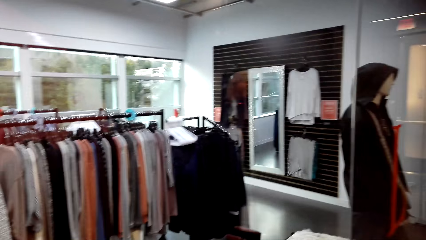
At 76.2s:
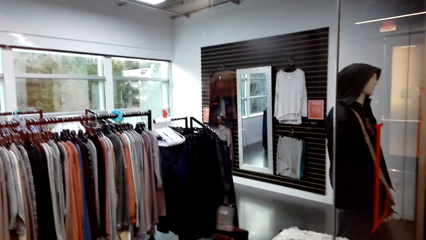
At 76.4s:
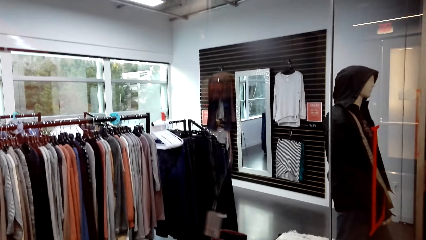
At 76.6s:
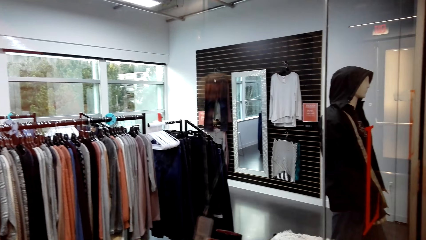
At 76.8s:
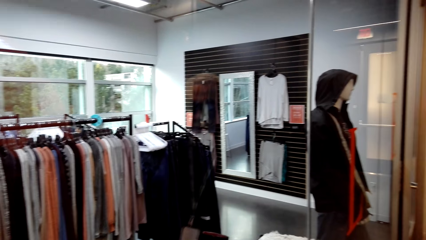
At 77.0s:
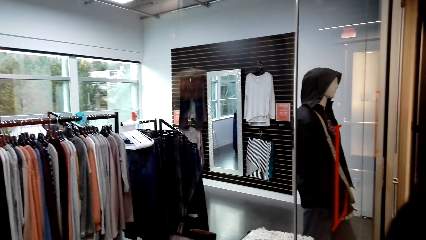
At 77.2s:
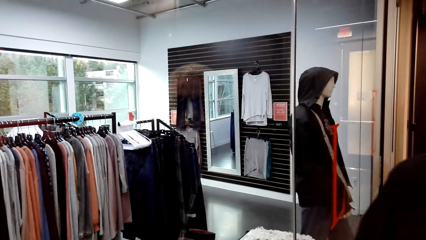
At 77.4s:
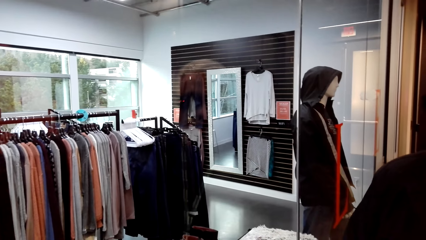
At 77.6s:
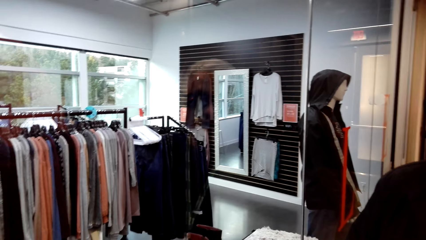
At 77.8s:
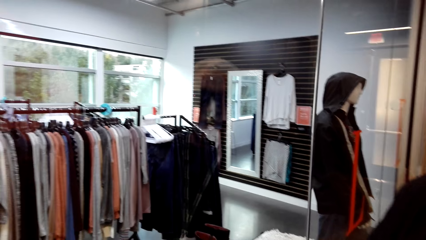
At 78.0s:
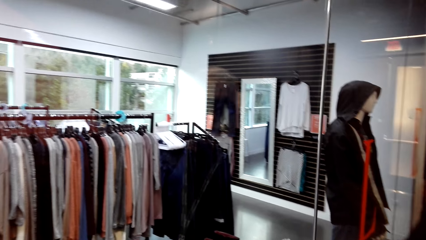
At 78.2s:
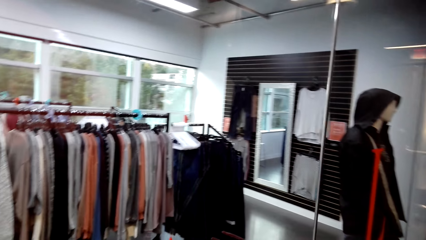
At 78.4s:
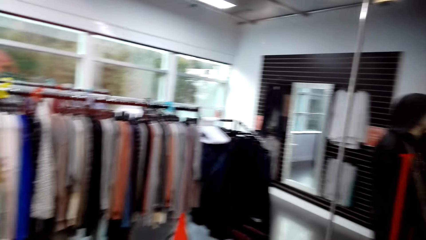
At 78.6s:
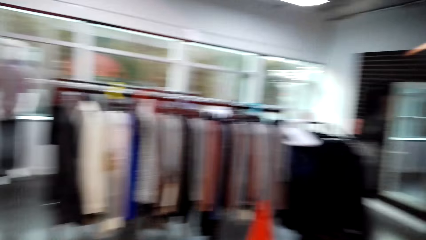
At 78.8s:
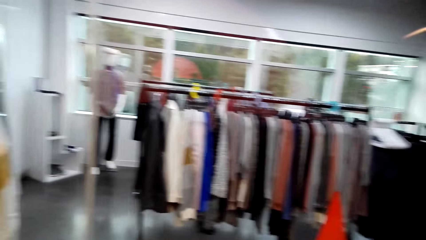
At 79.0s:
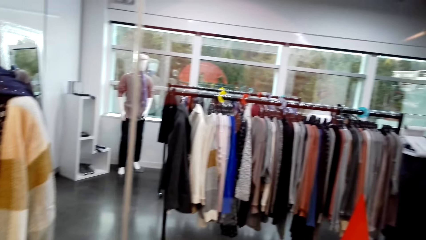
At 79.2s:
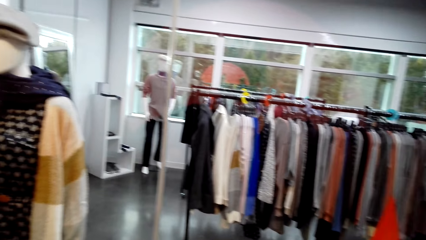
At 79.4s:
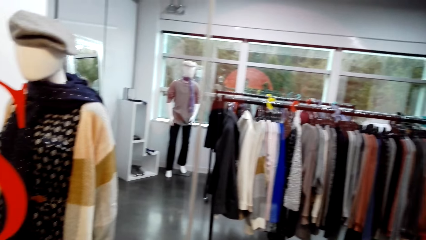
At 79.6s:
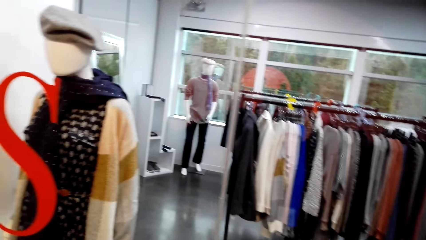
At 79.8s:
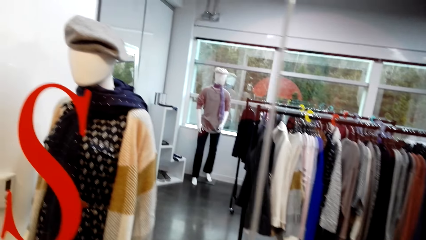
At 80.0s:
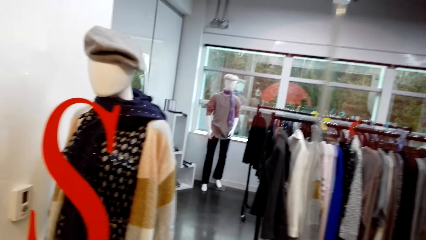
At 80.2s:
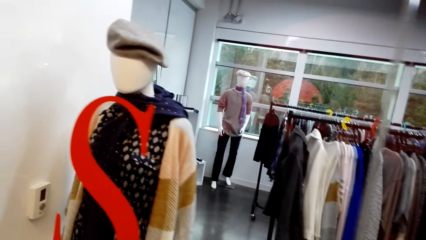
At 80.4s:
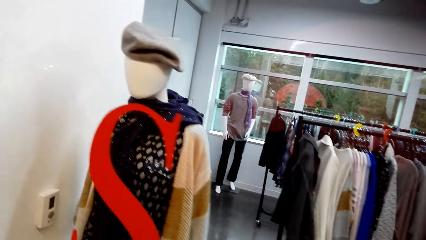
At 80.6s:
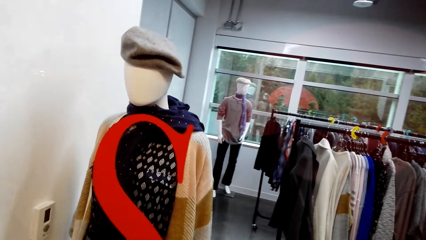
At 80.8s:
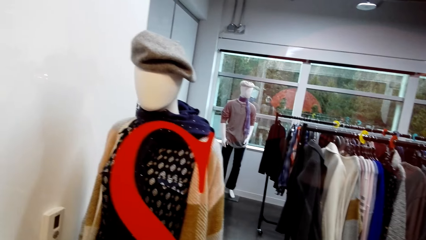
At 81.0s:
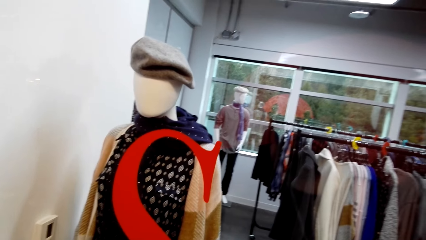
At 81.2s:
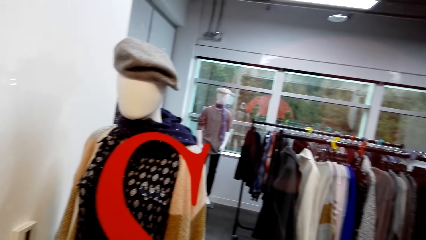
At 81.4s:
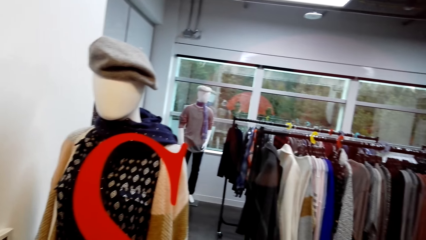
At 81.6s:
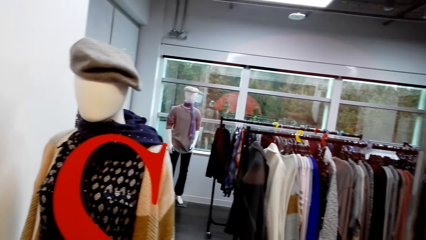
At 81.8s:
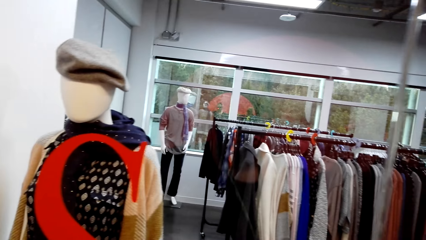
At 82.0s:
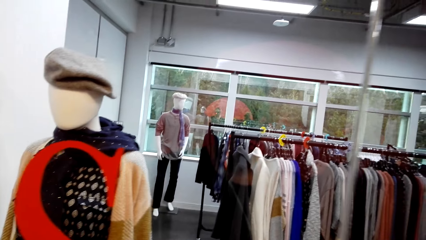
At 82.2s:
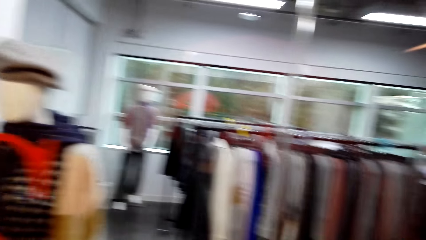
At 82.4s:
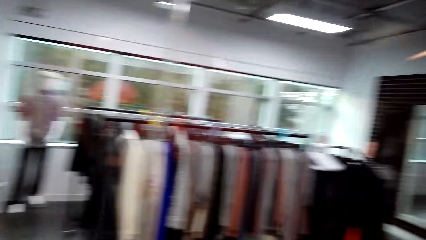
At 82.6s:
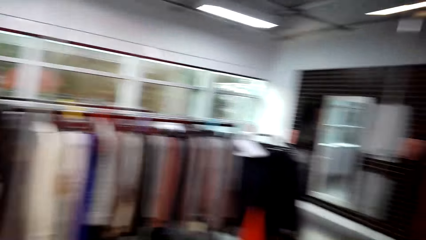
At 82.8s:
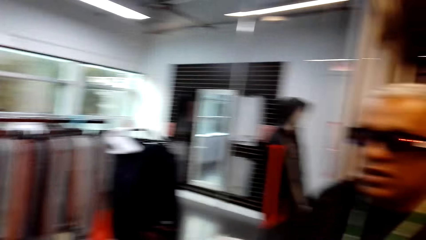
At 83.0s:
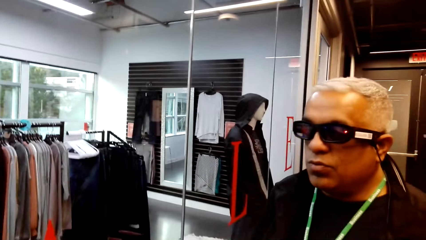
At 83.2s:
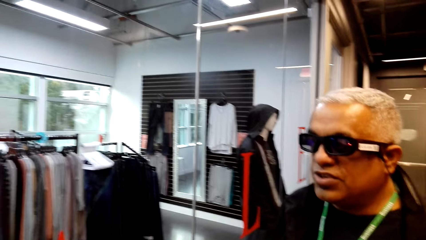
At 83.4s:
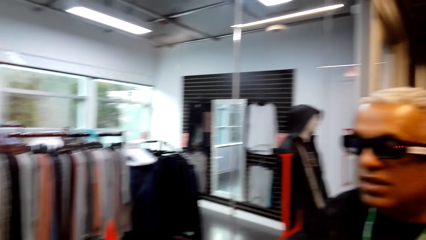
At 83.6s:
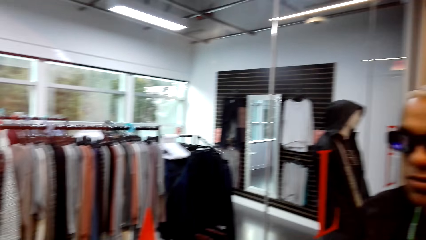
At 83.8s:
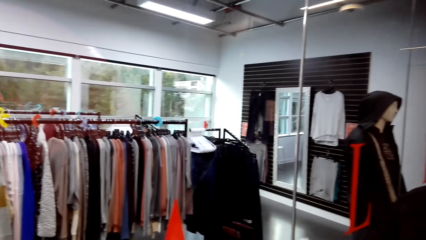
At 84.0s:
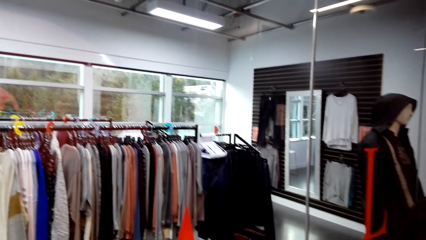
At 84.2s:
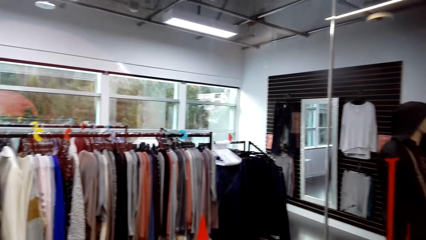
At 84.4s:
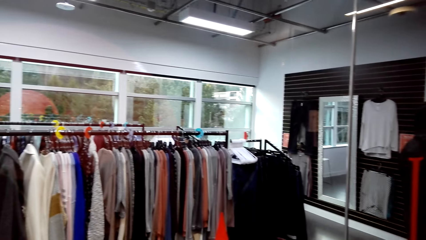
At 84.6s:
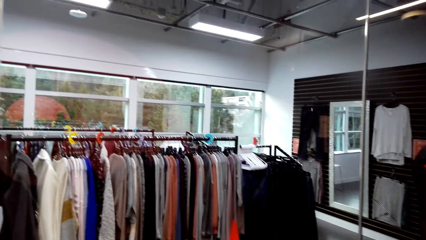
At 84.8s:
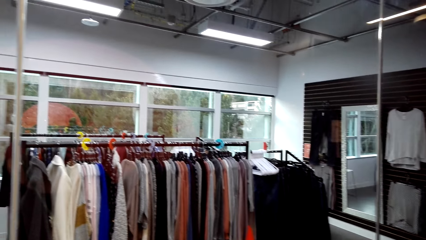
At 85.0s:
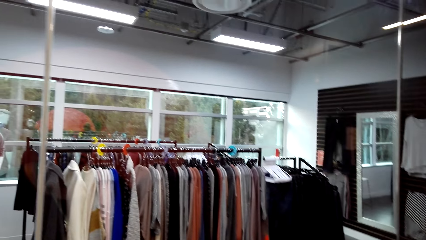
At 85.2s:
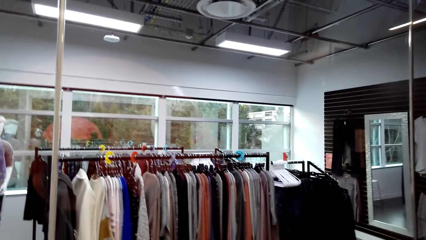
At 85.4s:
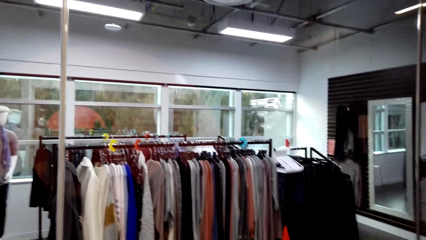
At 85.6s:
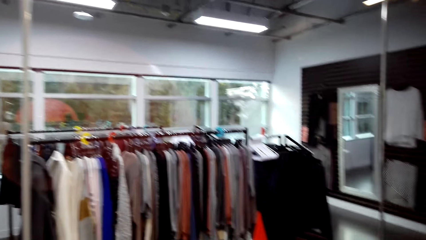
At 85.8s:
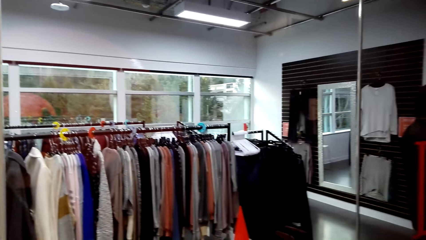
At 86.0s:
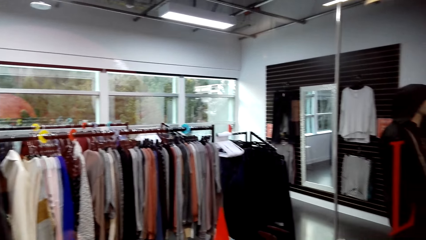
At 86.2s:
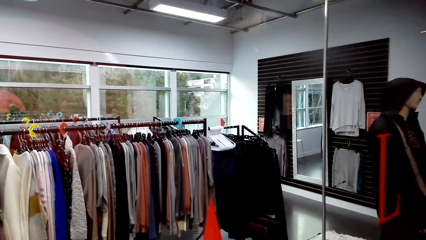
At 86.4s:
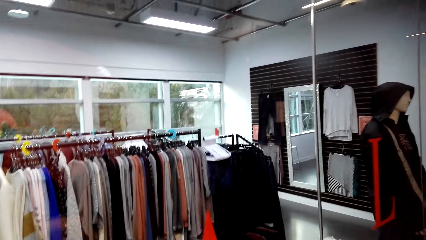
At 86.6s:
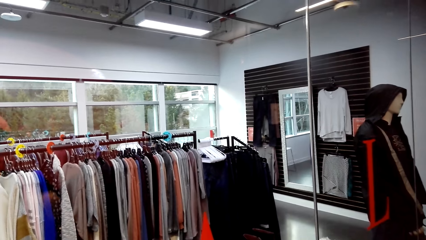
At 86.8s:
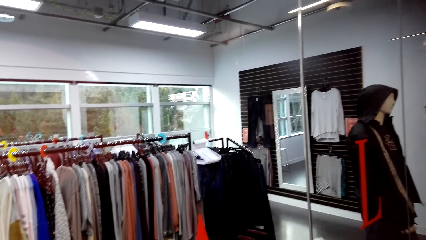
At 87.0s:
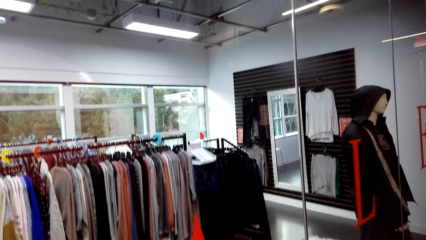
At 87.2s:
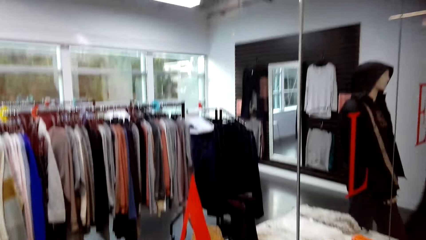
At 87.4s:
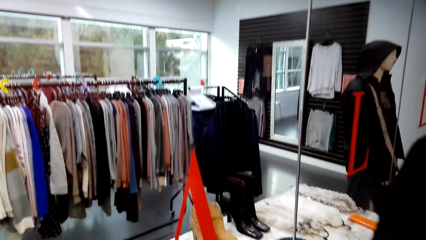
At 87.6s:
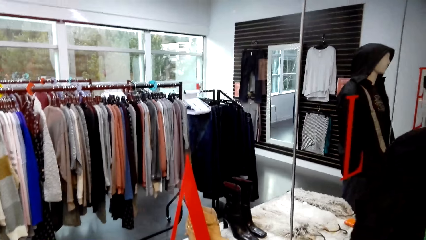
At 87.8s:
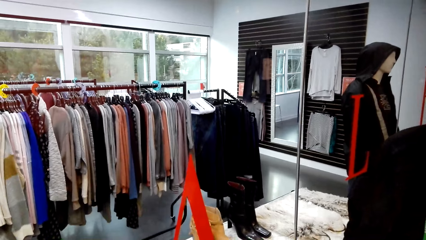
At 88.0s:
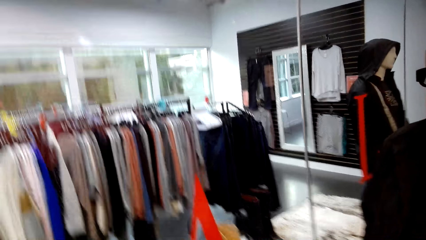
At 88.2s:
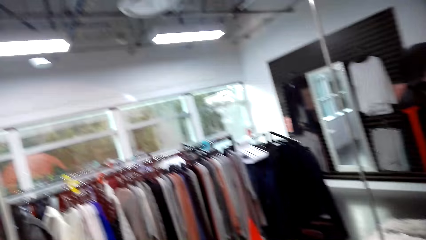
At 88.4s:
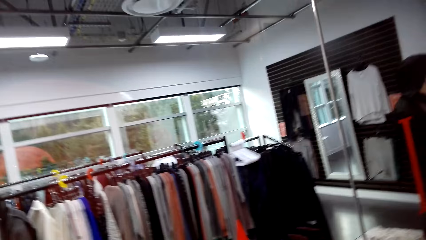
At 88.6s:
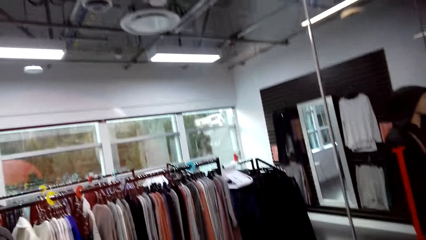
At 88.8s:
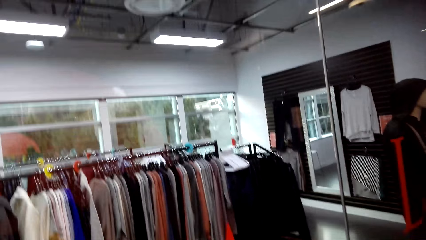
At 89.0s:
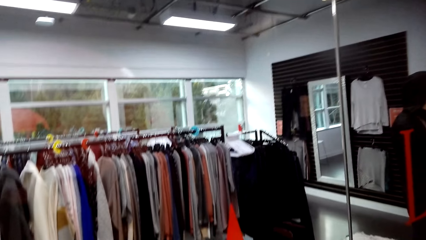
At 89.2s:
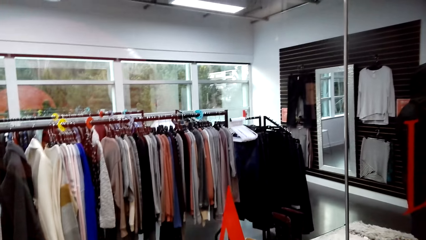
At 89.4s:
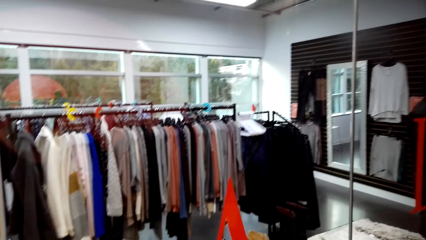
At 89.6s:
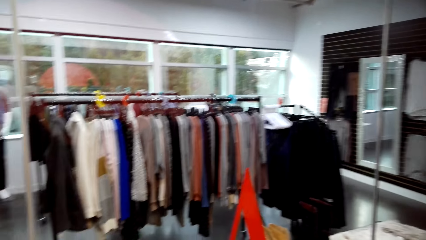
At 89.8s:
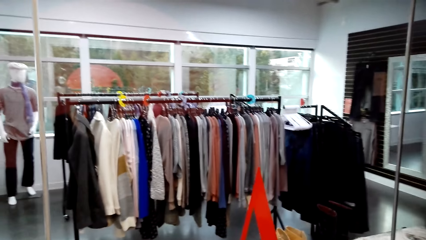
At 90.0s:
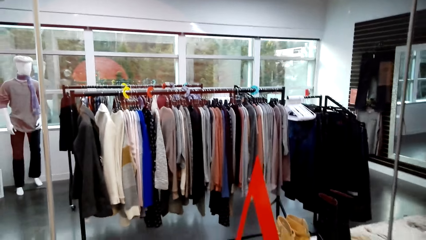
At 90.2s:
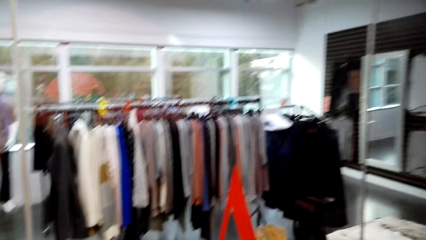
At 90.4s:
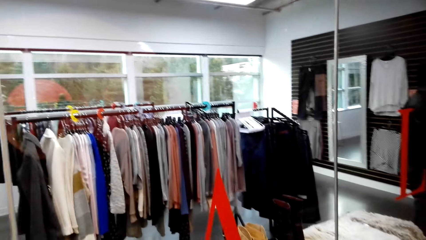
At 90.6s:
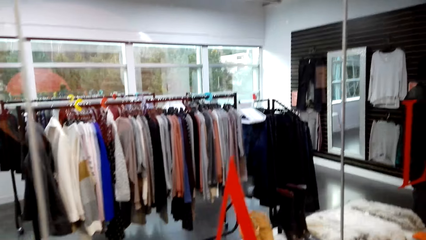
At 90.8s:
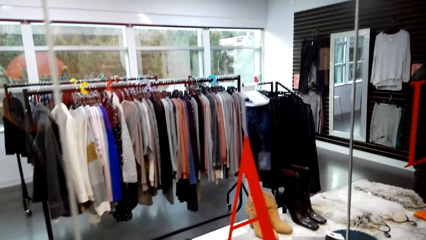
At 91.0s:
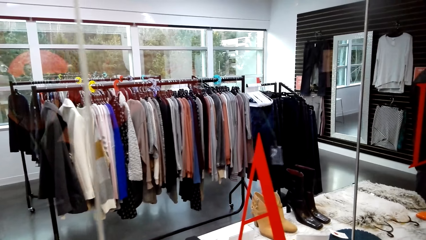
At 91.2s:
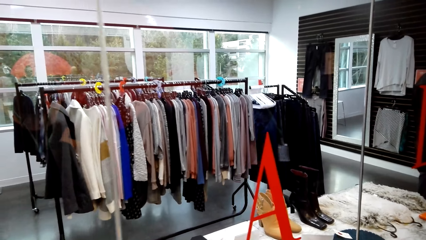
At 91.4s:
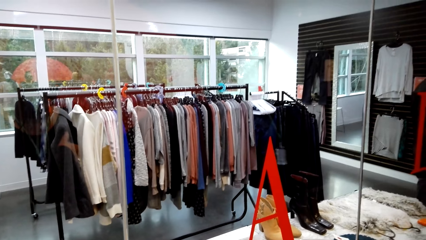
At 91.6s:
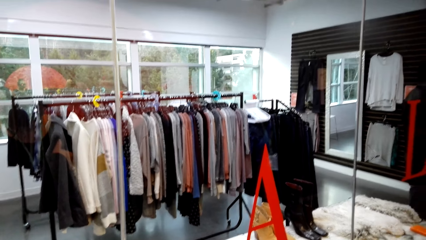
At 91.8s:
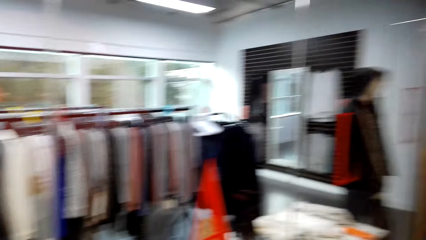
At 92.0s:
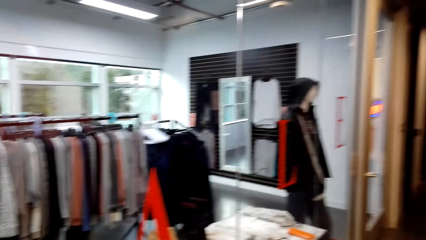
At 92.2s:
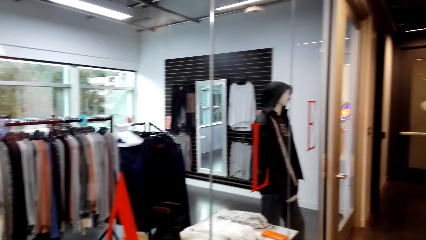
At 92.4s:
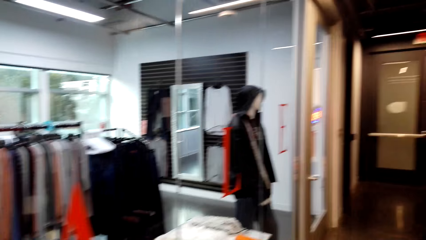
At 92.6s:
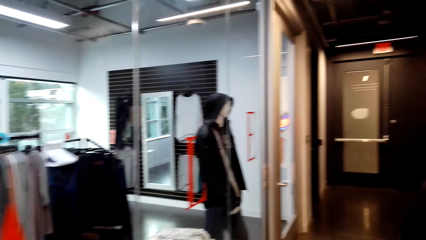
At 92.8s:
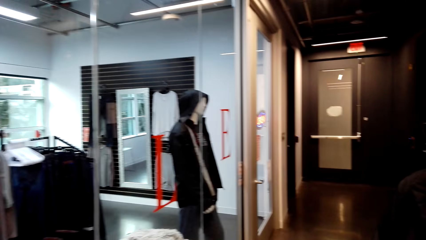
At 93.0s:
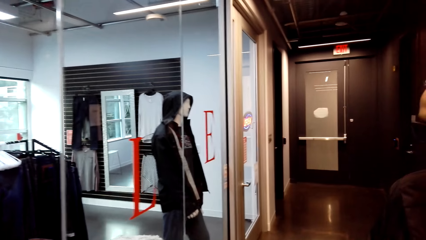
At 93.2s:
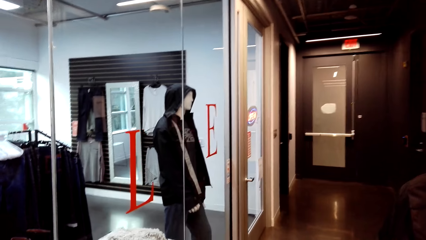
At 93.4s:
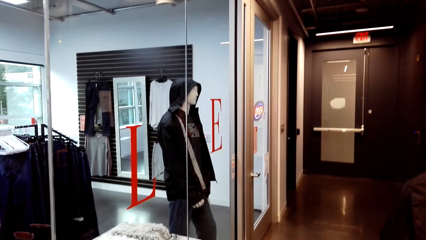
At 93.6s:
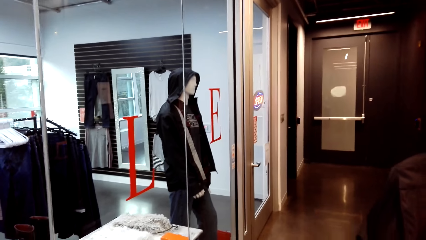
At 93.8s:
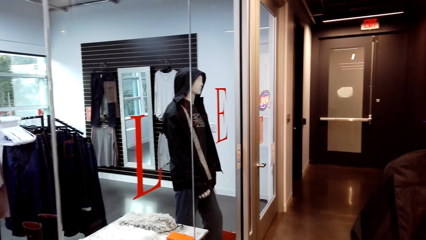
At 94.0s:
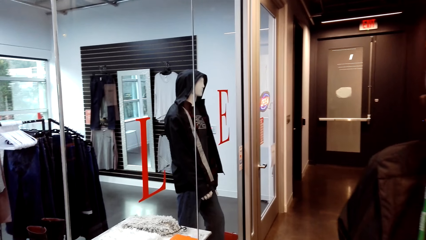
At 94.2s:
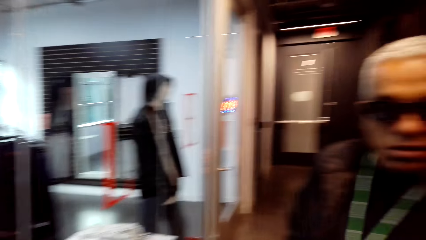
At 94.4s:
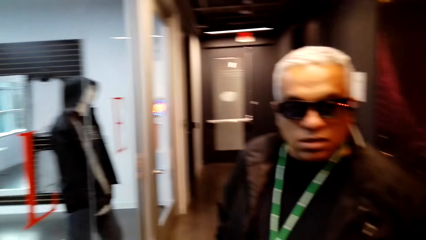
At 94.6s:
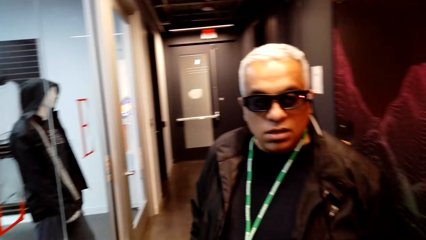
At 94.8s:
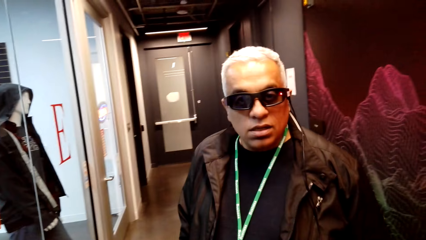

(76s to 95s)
A man walks around in the store. The man talks to the camera wearer. The man talks to the camera wearer again. The camera wearer talks to the man and looks around. The man stands in the store. The camera wearer talks to the man. They stand in the store. They talk to the man again. The man talks to the camera wearer.
